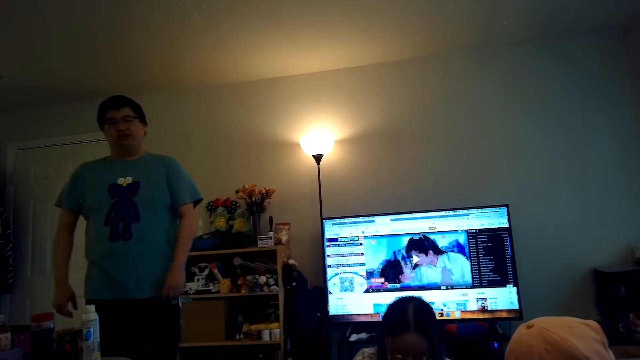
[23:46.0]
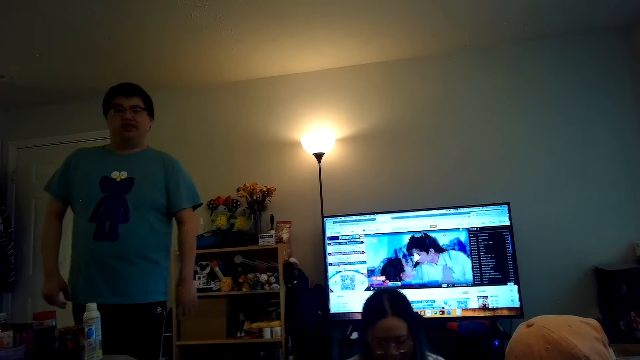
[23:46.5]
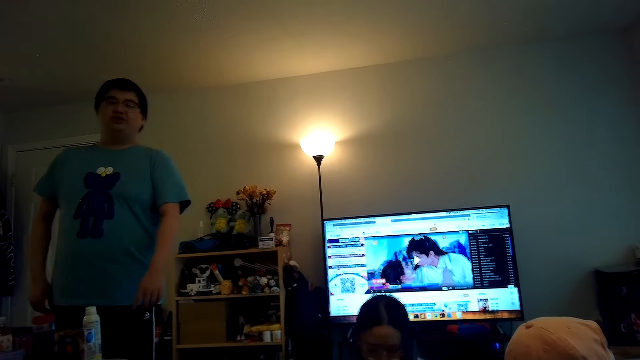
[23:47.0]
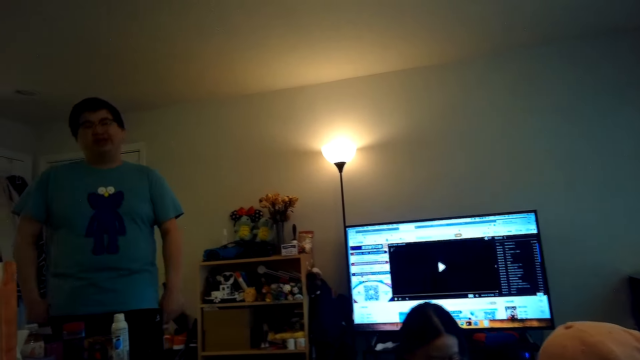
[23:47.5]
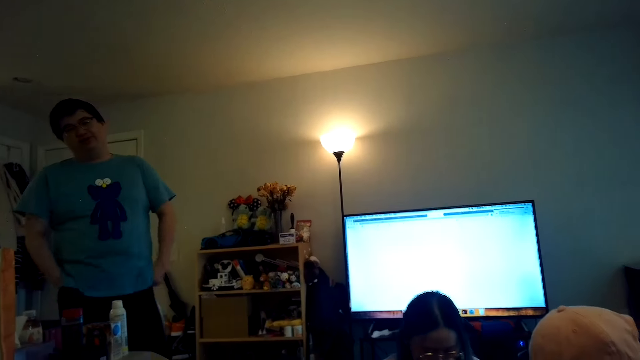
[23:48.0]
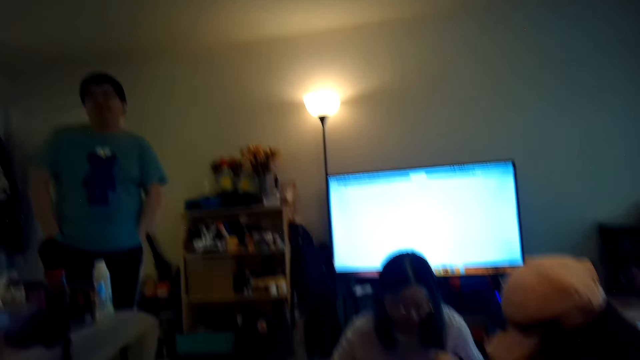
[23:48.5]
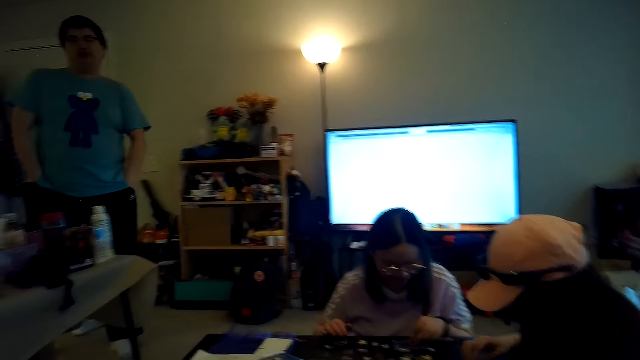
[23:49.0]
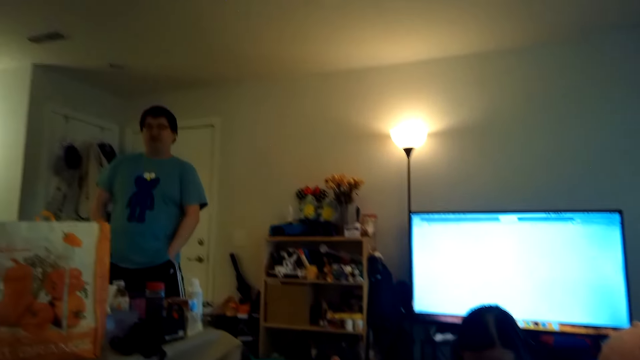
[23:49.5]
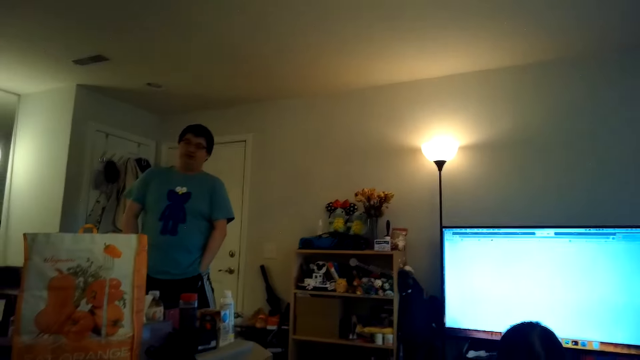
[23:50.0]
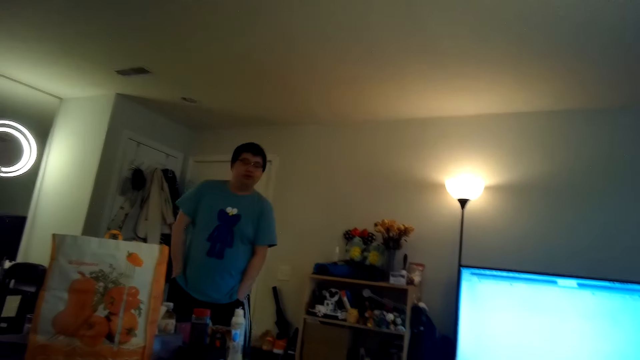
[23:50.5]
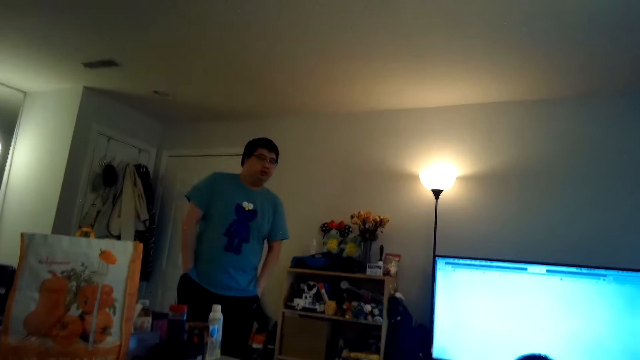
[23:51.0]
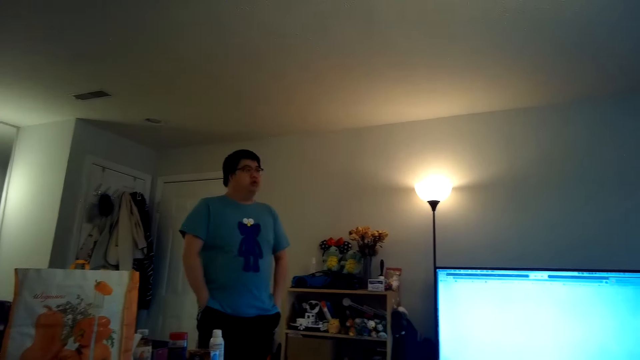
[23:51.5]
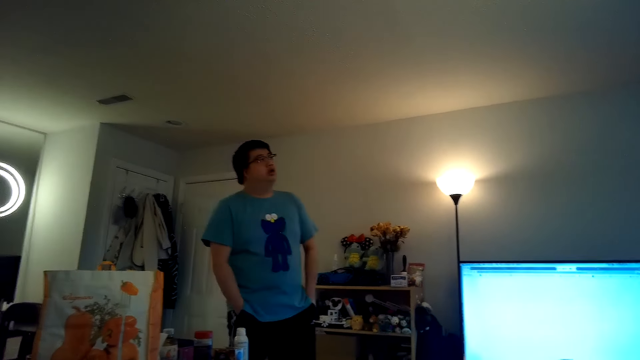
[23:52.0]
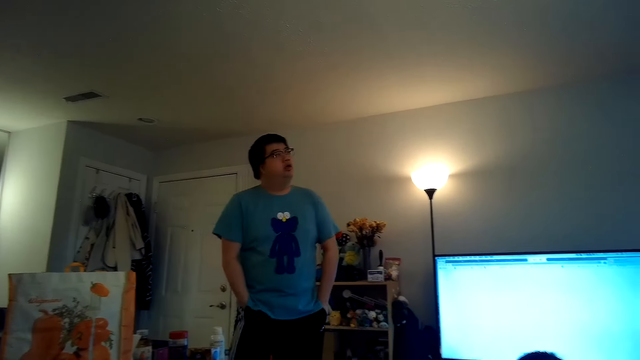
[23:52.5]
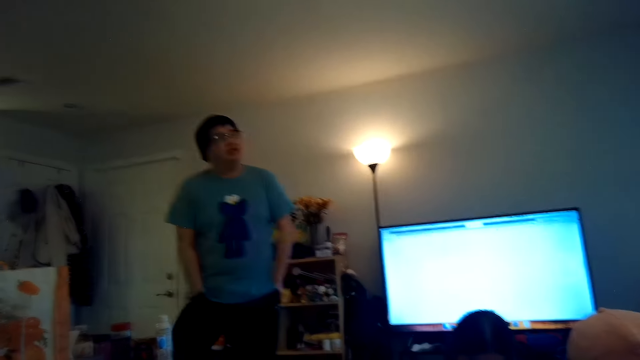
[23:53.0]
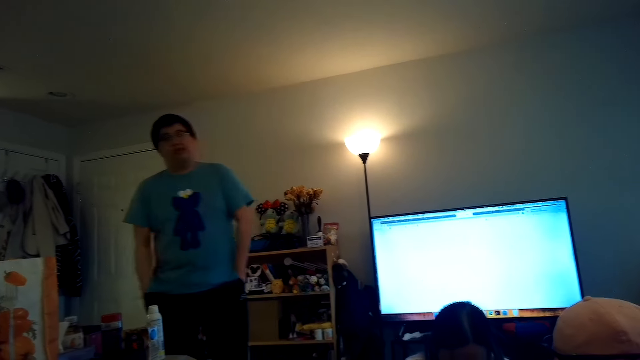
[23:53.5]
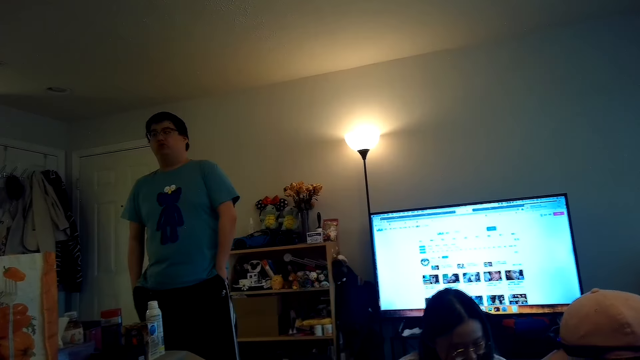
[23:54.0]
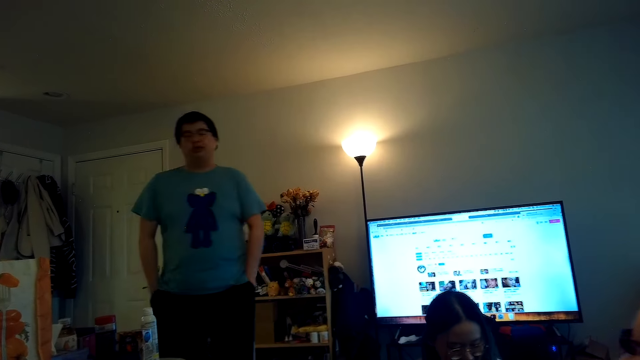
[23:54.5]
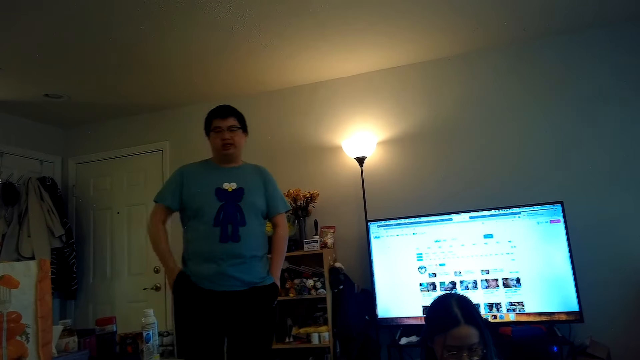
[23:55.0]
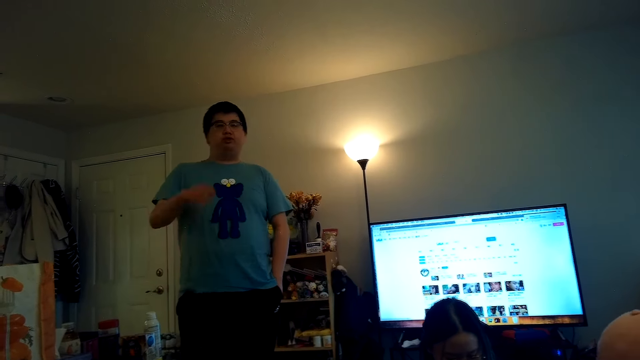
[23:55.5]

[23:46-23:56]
The camera wearer looks while talking to a person.

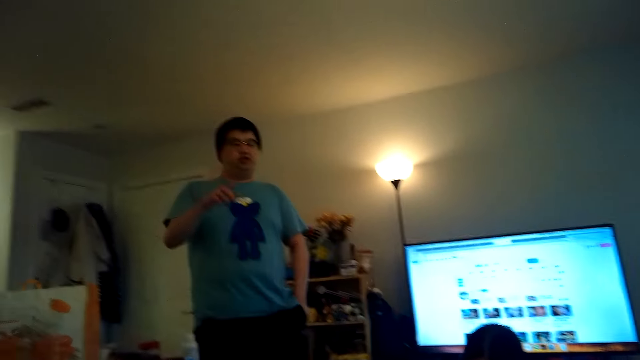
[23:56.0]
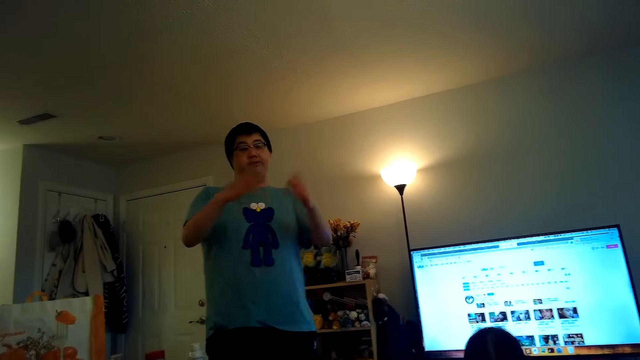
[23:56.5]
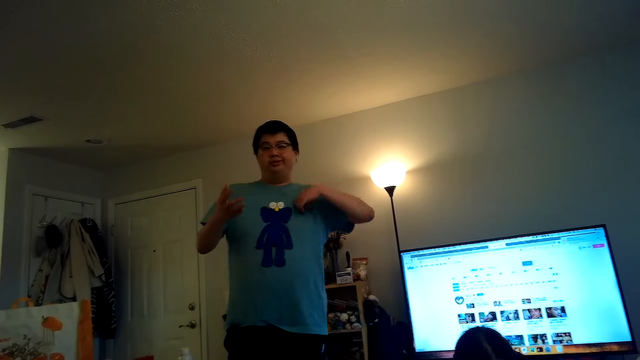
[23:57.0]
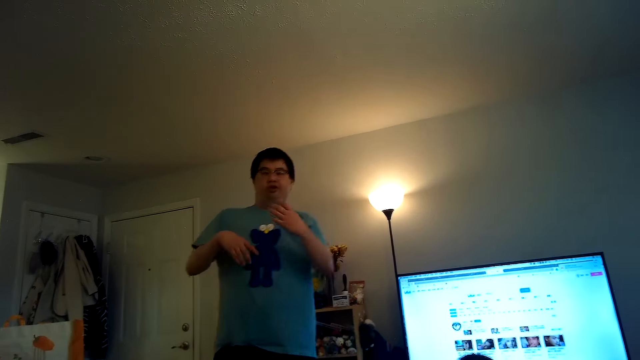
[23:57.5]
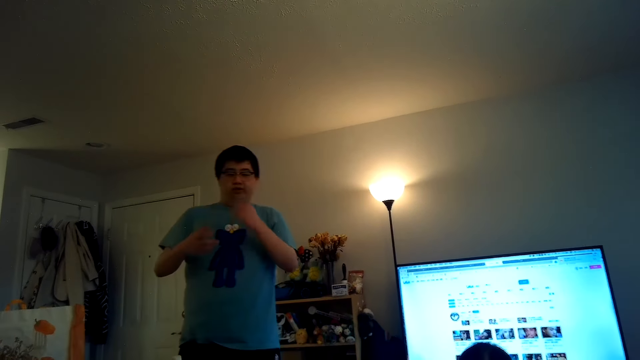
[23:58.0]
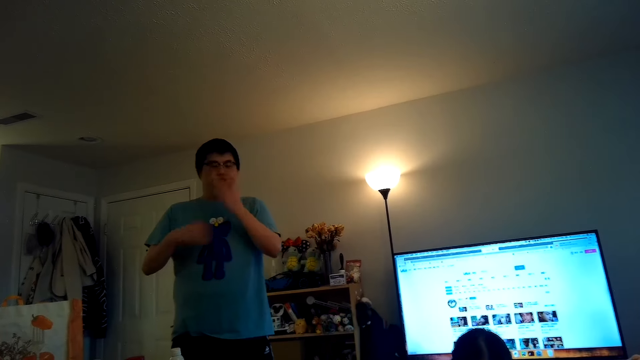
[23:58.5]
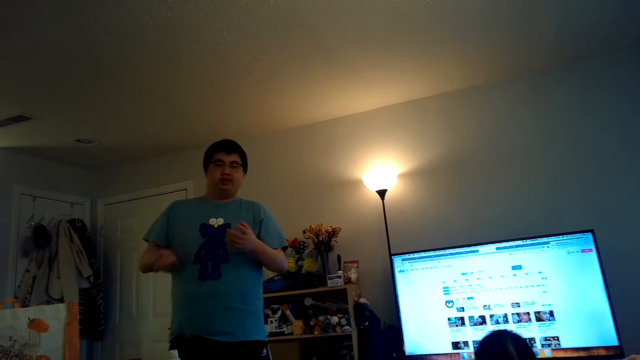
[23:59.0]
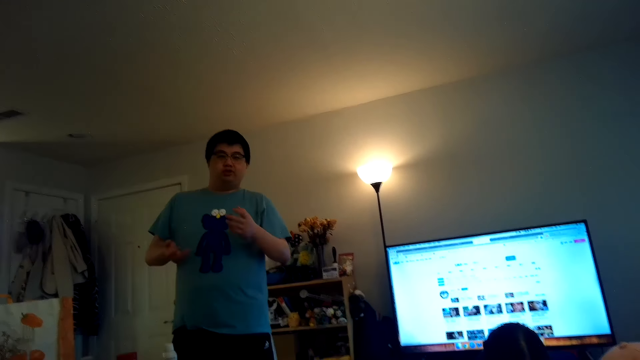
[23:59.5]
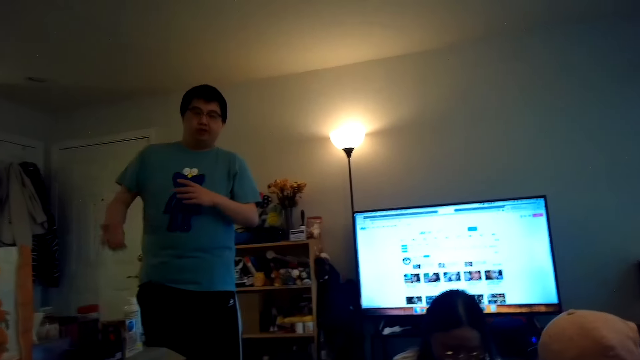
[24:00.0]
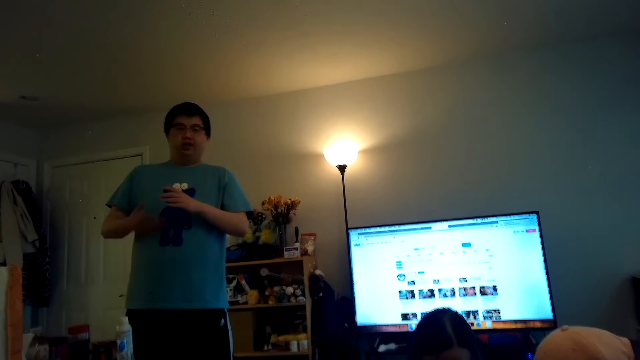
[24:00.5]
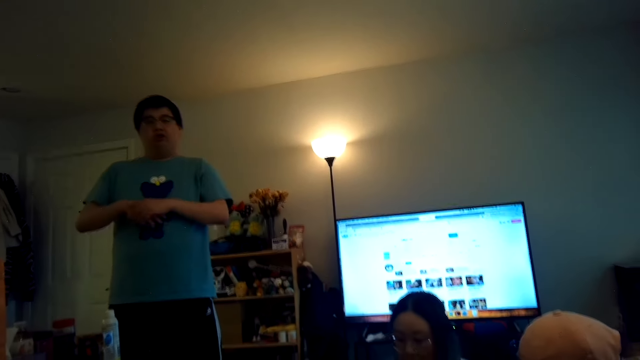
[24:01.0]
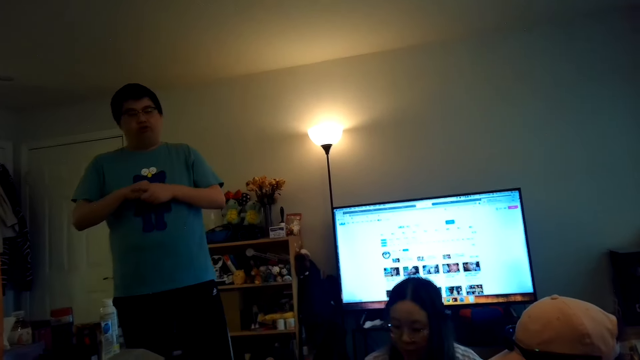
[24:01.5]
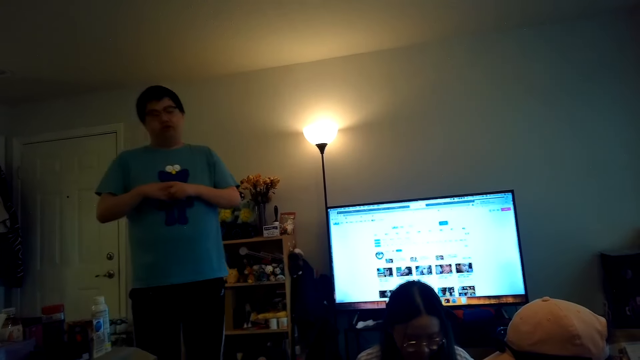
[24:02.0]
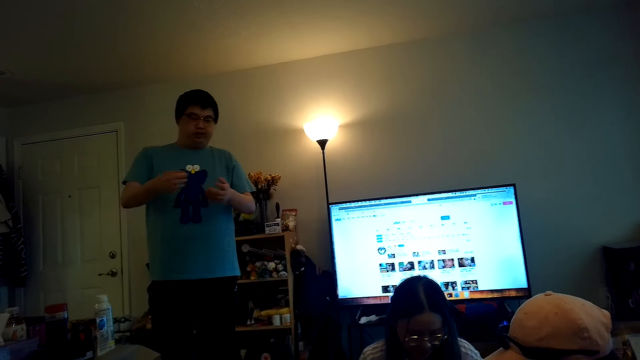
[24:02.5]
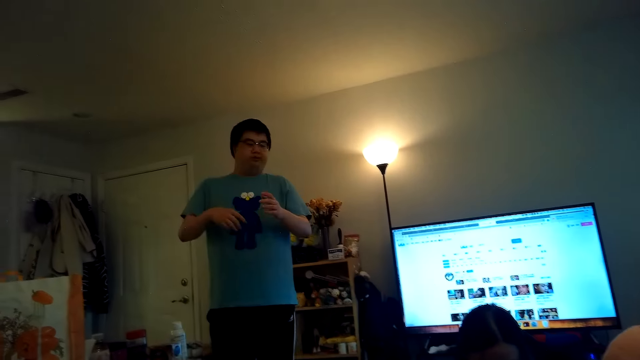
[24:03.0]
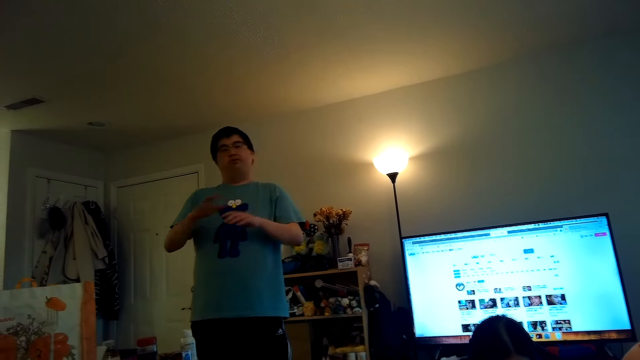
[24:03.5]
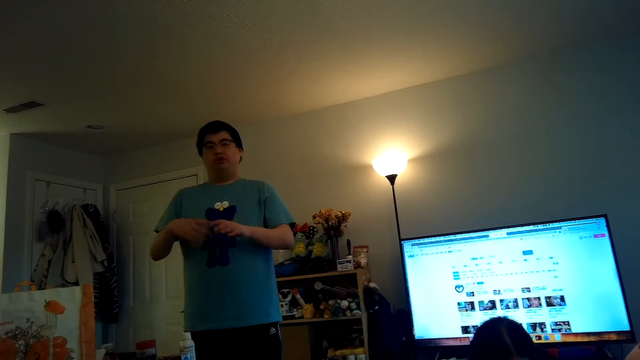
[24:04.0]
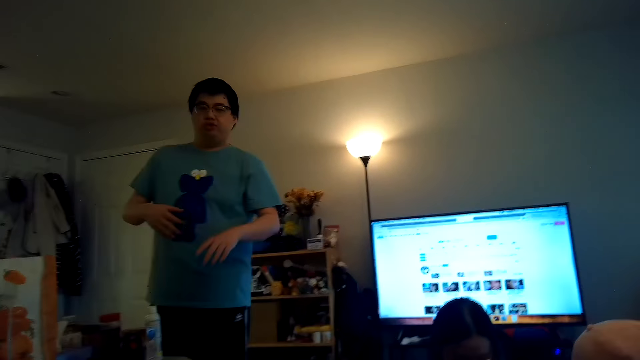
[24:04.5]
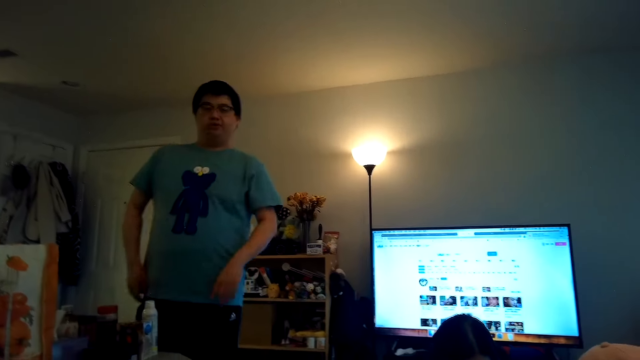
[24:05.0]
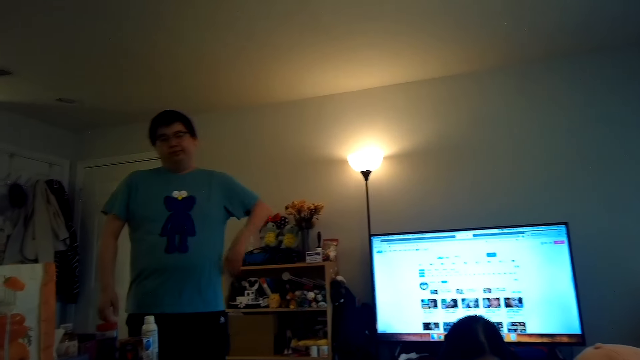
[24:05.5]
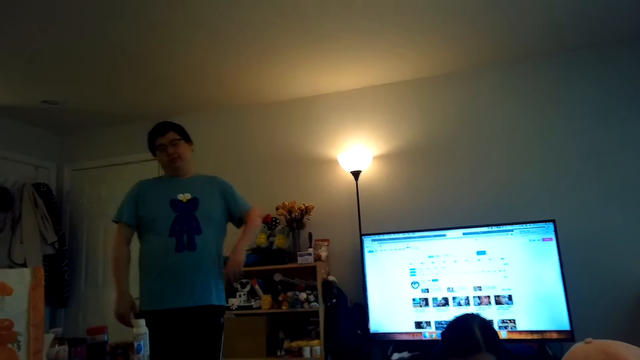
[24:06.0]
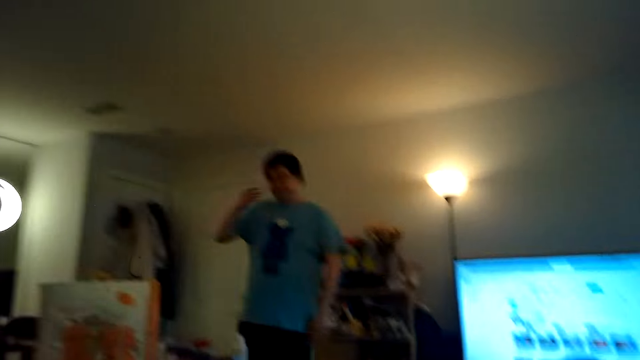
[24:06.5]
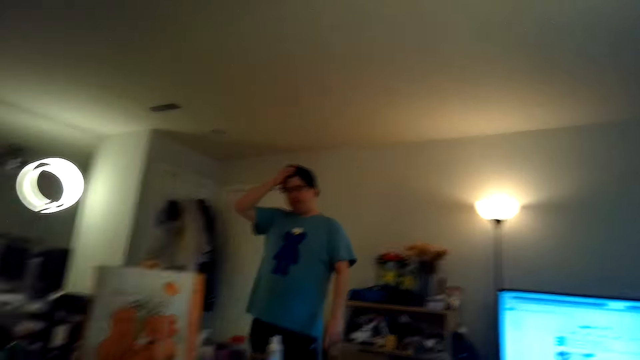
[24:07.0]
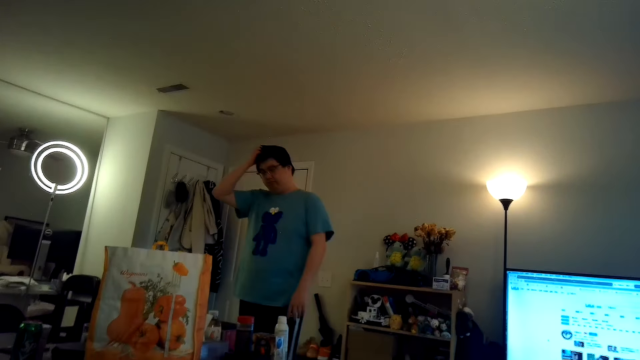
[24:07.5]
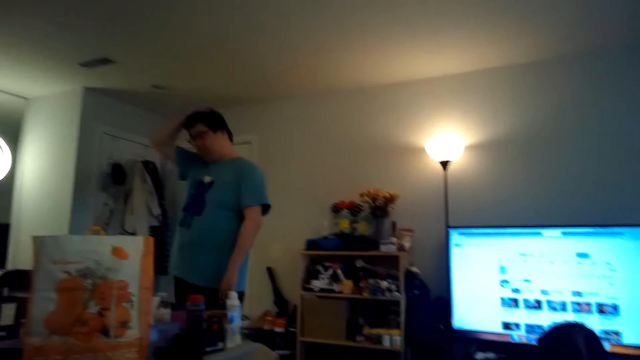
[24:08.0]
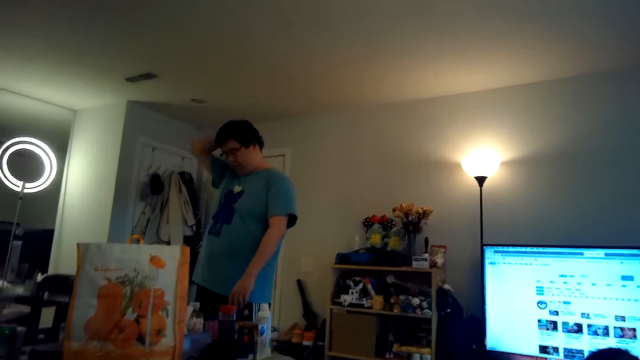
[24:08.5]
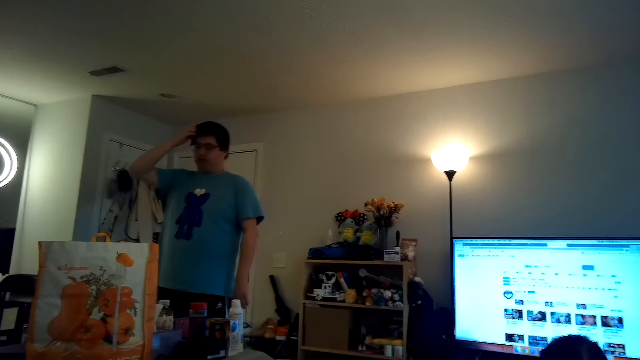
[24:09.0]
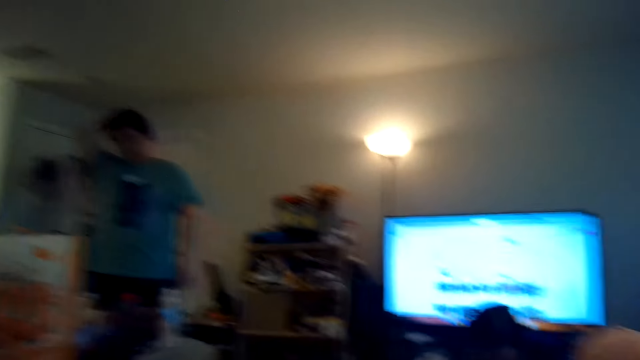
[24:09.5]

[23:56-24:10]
The camera wearer talks to a man.
